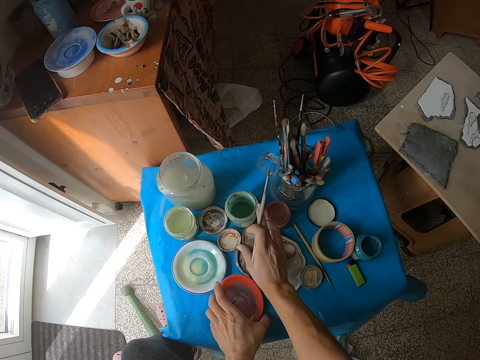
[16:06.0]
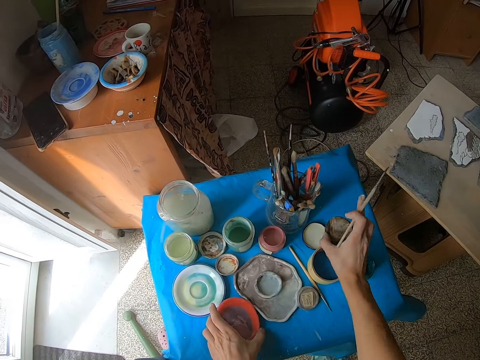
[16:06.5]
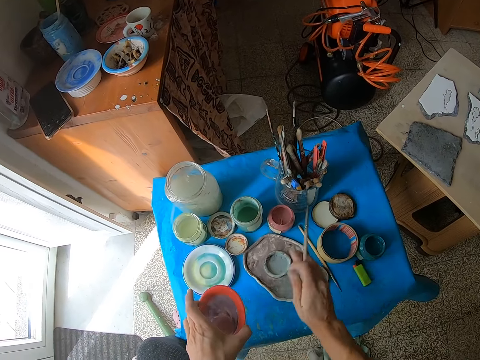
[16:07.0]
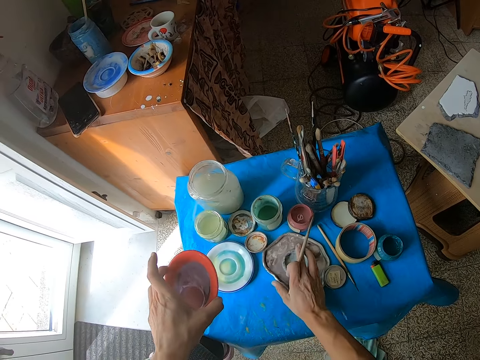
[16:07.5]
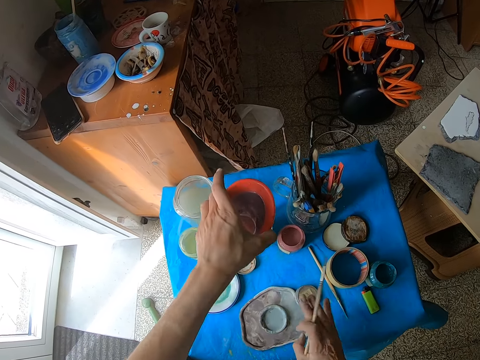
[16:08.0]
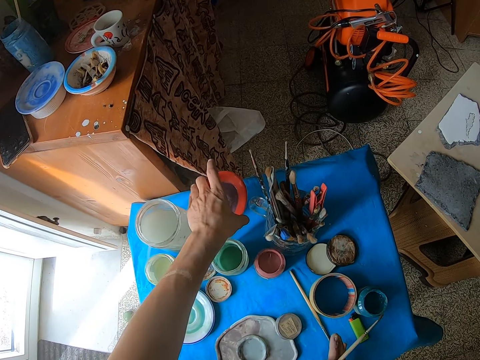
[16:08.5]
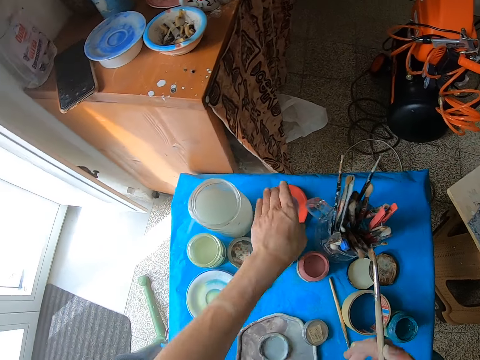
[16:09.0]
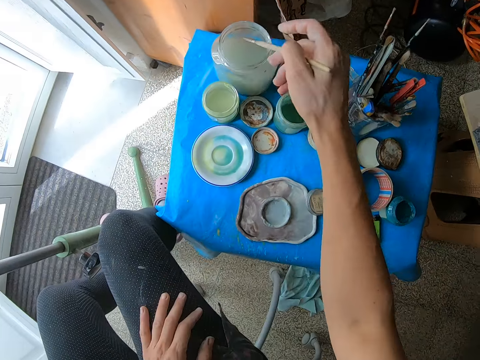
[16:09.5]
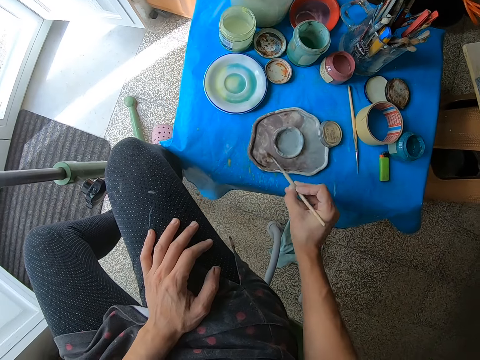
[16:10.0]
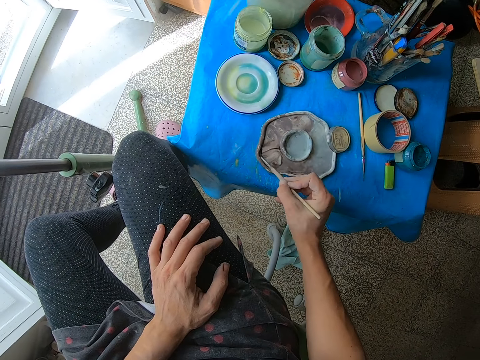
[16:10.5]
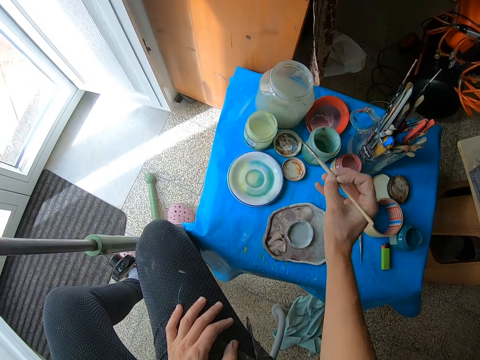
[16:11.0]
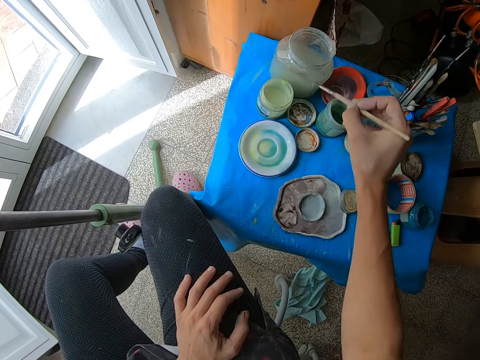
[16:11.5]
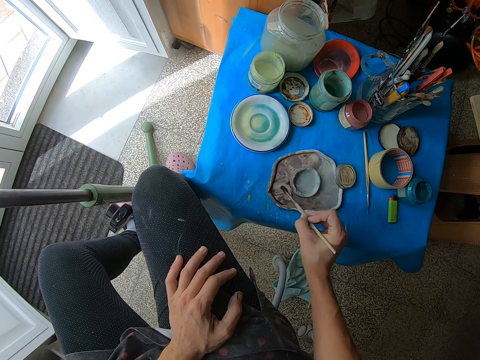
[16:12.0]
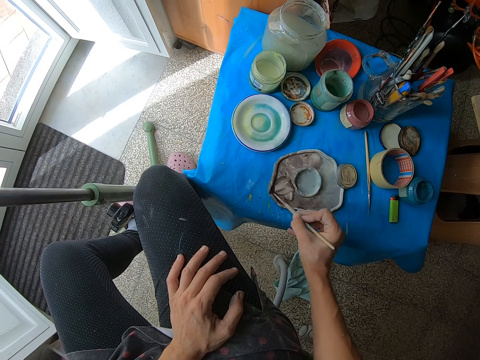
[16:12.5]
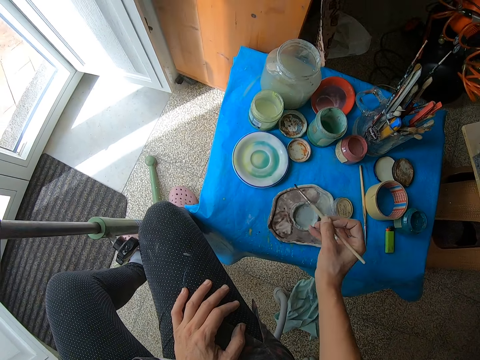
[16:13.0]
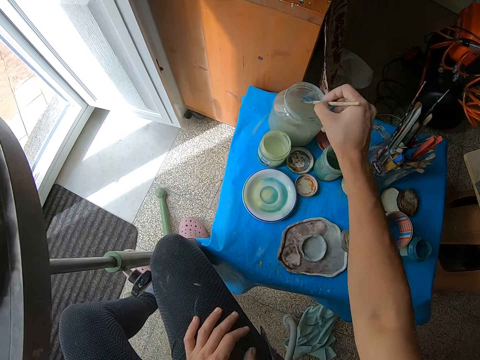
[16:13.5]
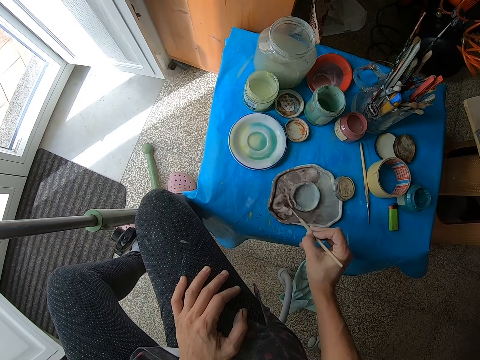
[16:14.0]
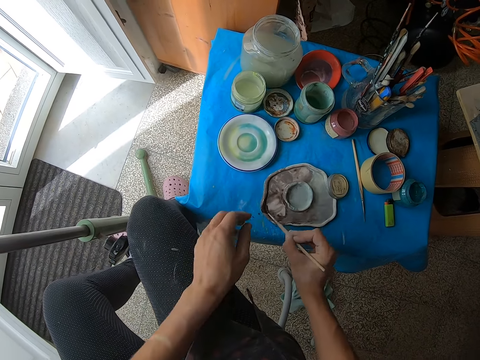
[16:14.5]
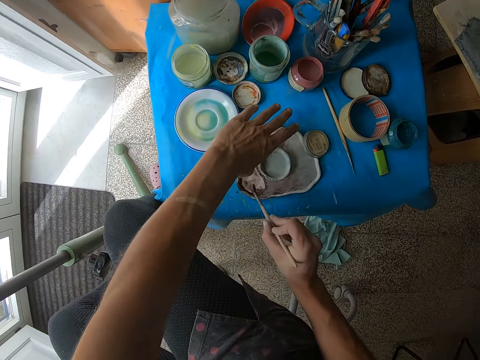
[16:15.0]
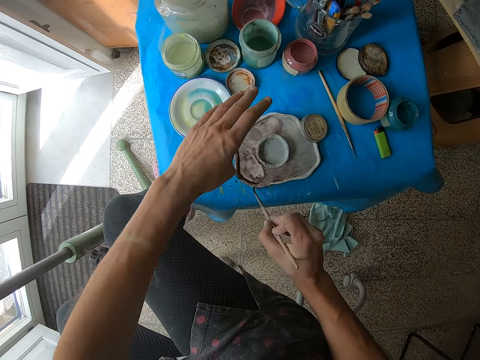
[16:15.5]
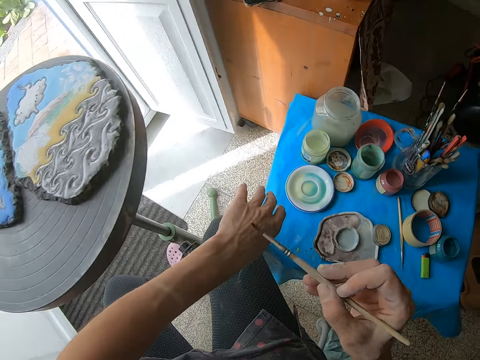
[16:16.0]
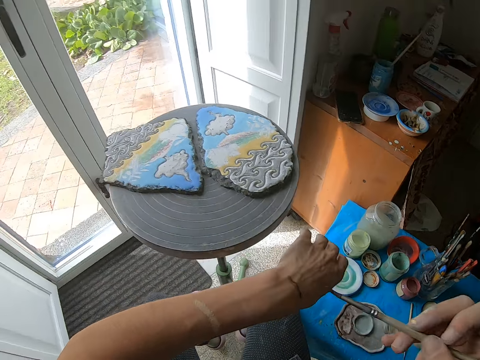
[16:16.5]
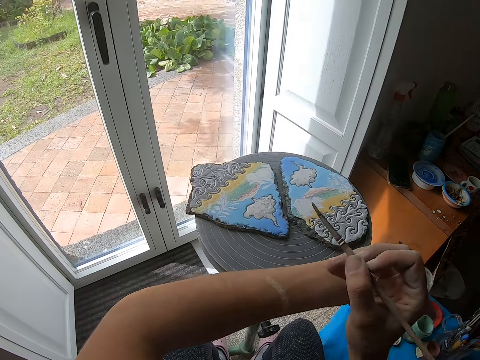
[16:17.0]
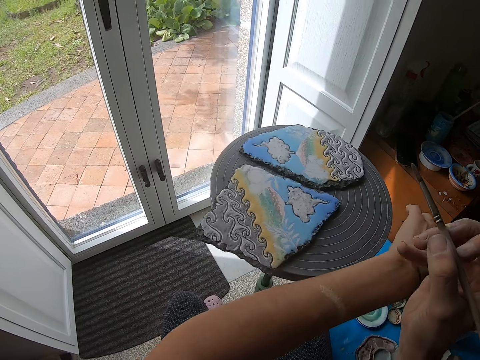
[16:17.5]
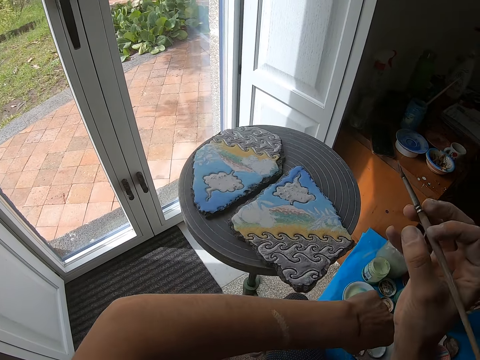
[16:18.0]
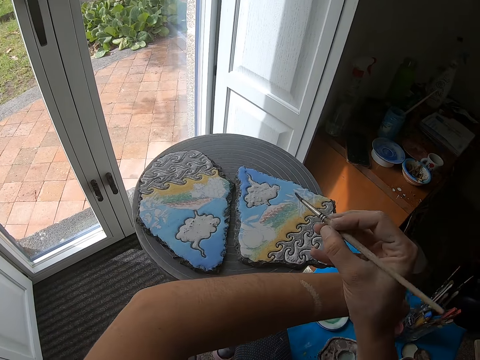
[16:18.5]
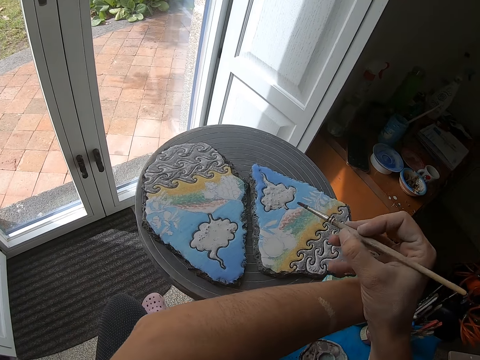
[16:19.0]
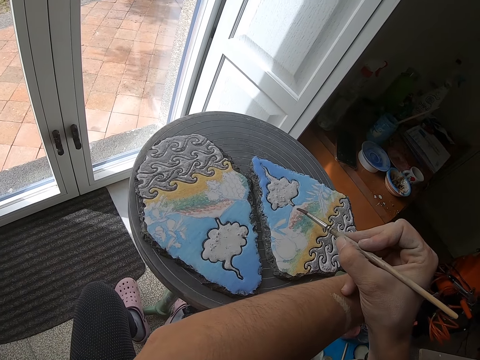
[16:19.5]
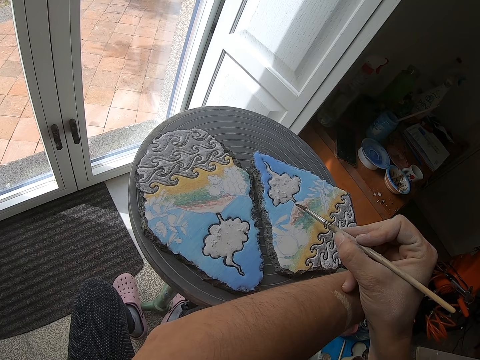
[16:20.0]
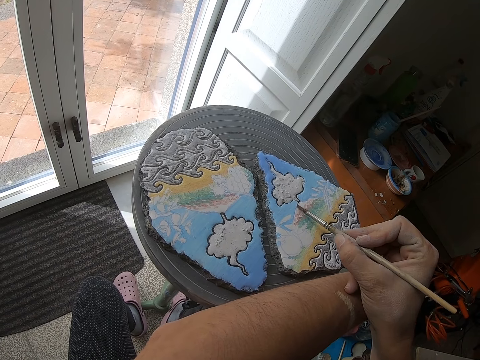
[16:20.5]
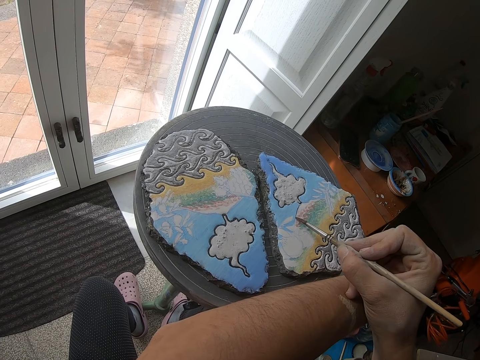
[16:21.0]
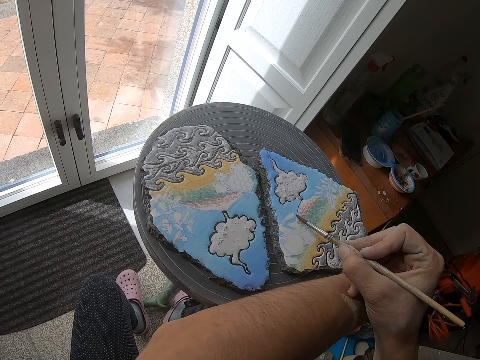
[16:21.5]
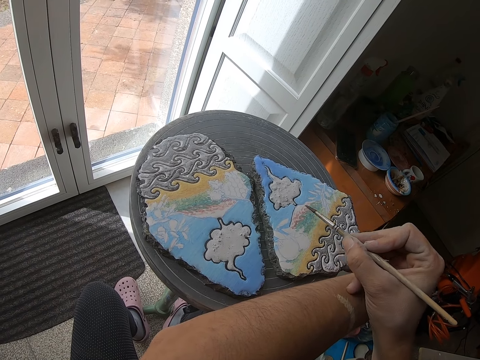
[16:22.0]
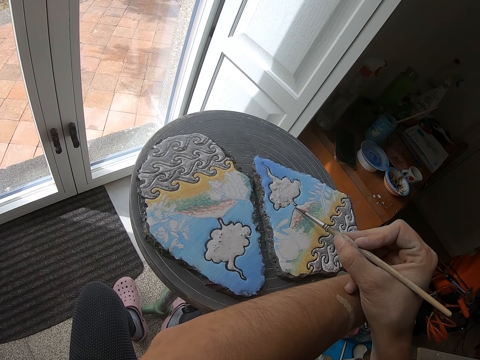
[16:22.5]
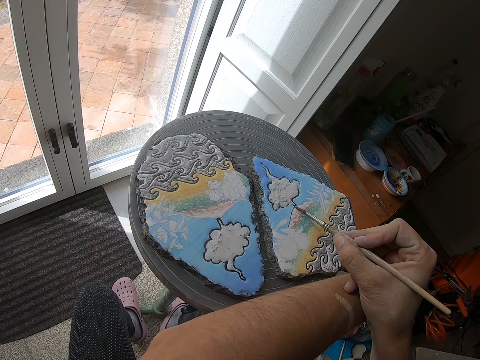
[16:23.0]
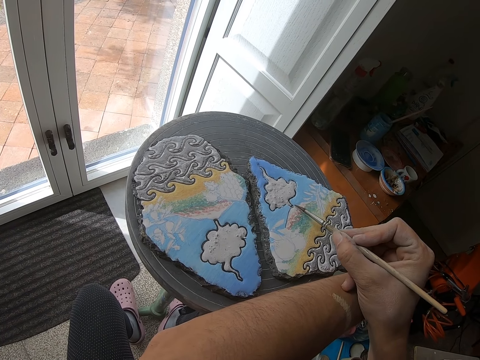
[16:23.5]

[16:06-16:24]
The camera wearer picks a cover from the table with her right hand. She places the cover in her right hand on the table. She carries the red palette from the table with her left hand, and pulls a metal palette on the table with her right hand. She places the red palette in her left hand on the table. She dips the brush in her right hand in the glass of water on the table. She stirs the paint in the metal palette on the table with the brush in her right hand. She applies the paint on the brush. She dips the brush in her right hand in the glass of water on the table. She stirs the paint in the metal palette on the table with the brush in her right hand. She dips the brush in her right hand in the glass of water on the table. She stirs the paint in the metal palette on the table with the brush in her right hand. She applies the paint on the brush. She holds something. She holds the brush. She marks the back of her left hand with the brush in her right hand. She rests her left hand on the painting wheel. She turns the painting wheel with her left hand. She holds the brush. She paints on the stone with the brush in her right hand.

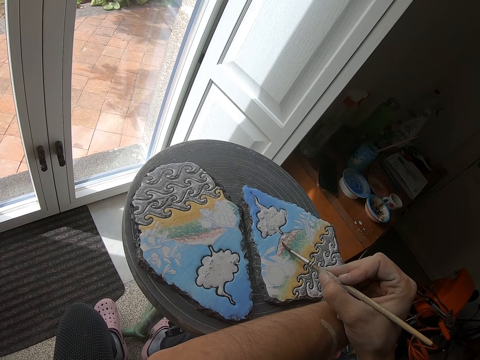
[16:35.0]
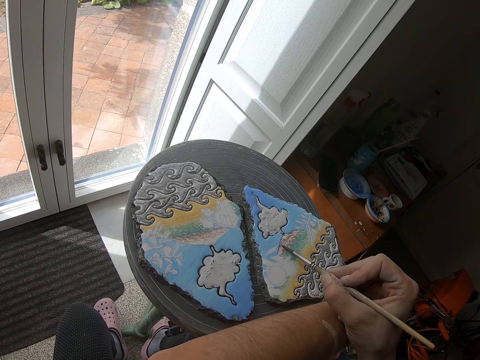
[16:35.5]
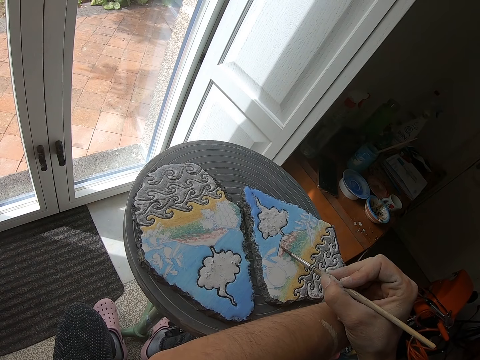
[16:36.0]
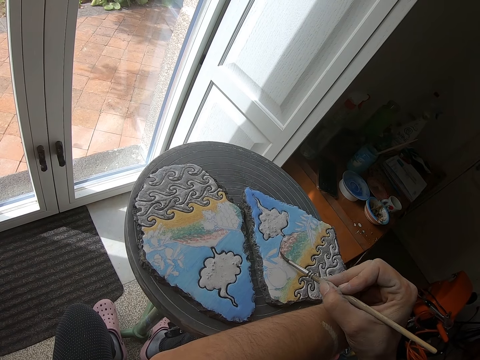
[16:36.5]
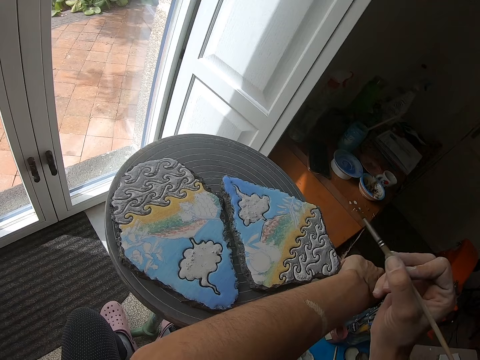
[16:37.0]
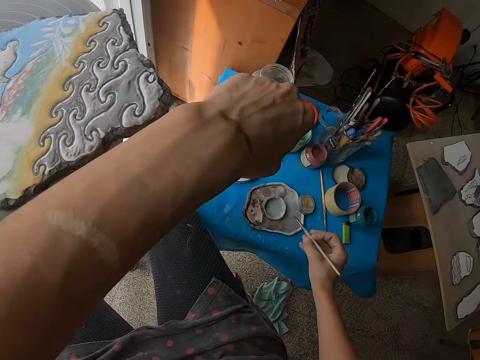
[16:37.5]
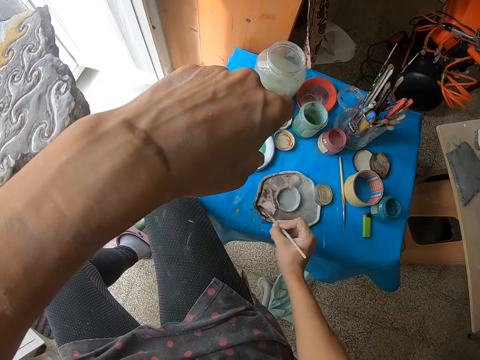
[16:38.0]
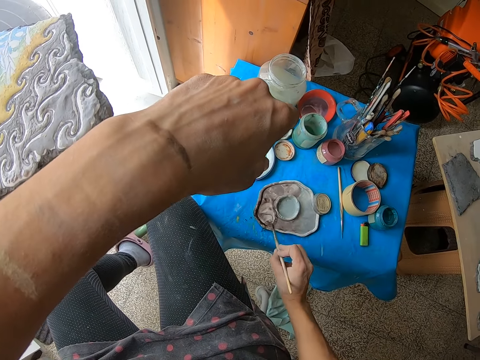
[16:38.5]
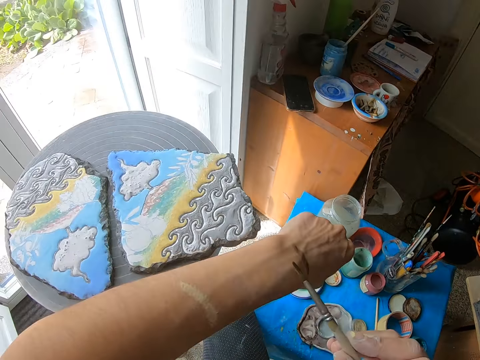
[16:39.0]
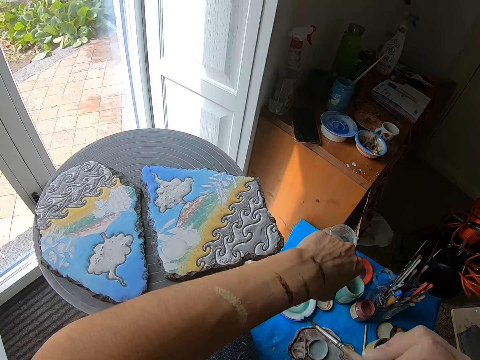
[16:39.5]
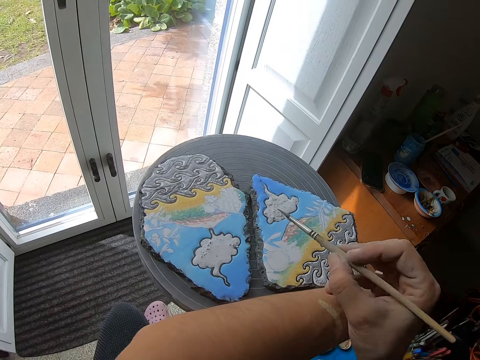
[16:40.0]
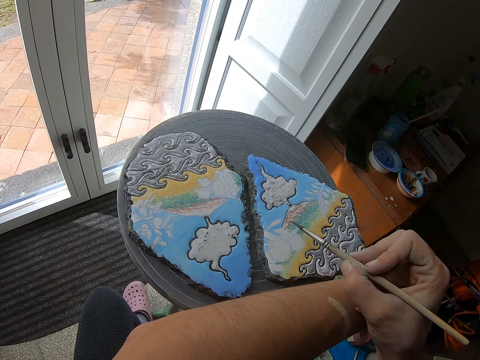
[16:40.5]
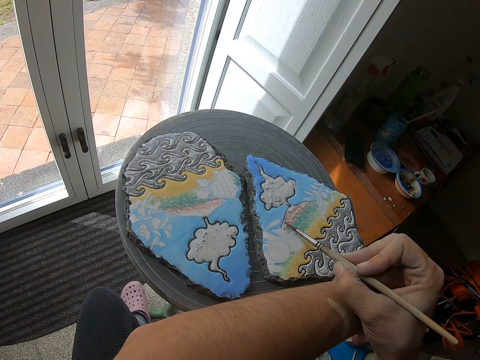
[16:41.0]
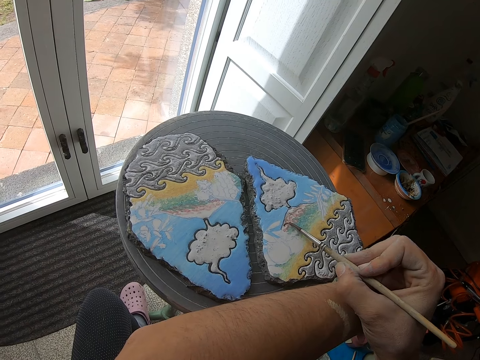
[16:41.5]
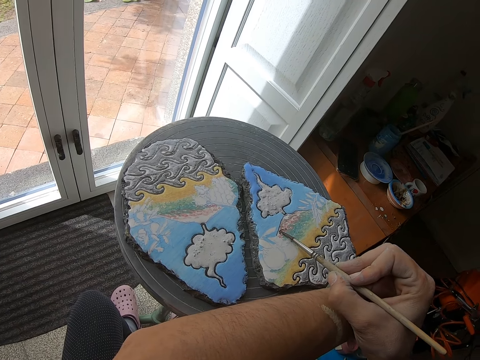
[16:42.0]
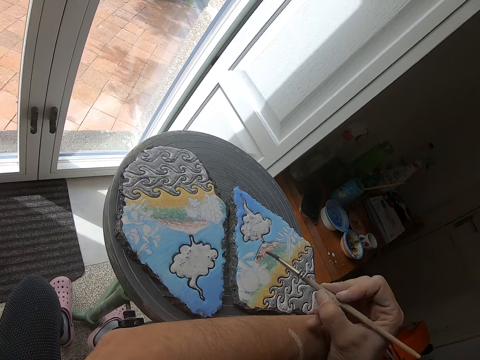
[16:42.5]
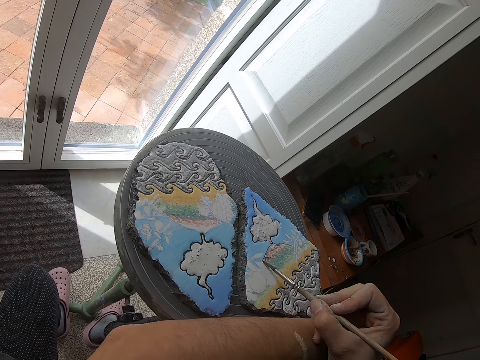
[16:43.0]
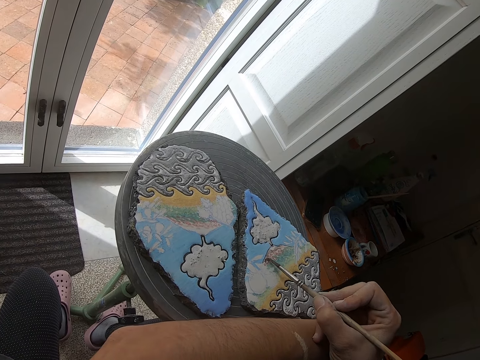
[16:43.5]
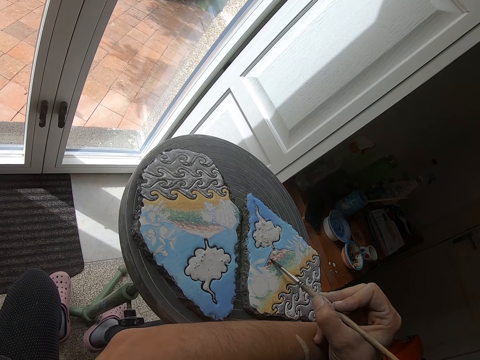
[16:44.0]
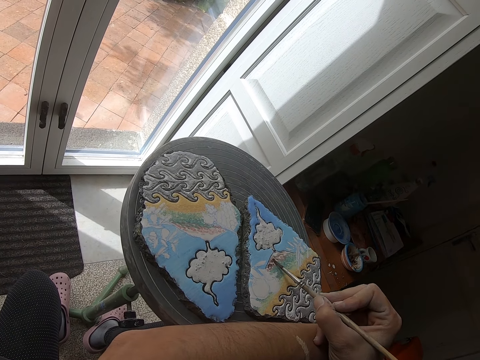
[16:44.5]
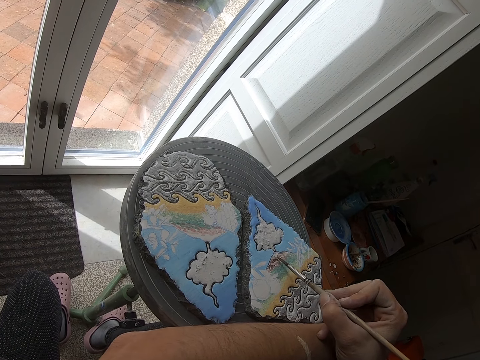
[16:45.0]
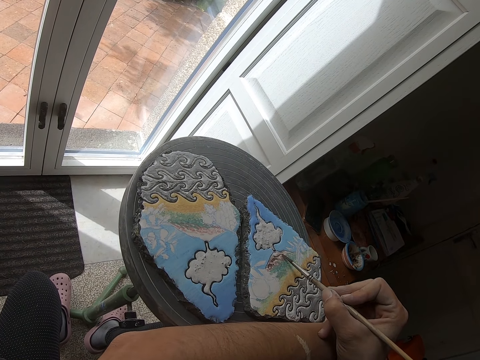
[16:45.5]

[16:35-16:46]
The camera wearer holds the brush. She stirs the paint in the metal palette on the table with the brush in her right hand. She applies the paint on the brush. She marks the back of her left hand with the brush in her right hand. She holds the brush. She paints the stone on the painting wheel with the brush in her right hand.
